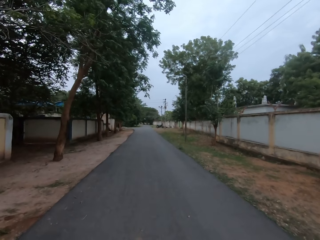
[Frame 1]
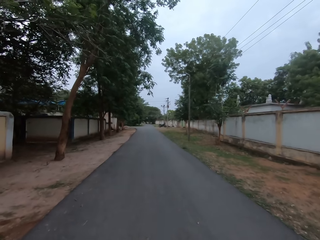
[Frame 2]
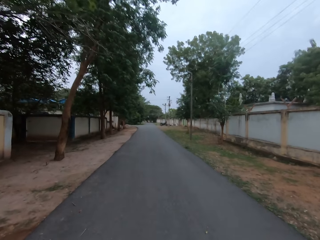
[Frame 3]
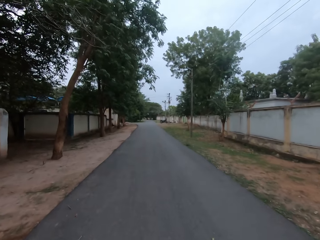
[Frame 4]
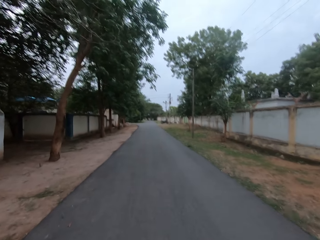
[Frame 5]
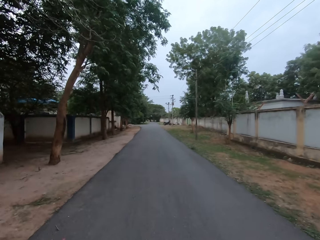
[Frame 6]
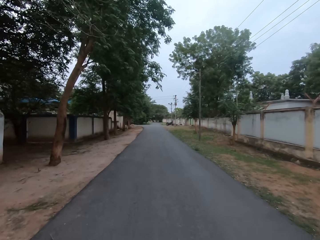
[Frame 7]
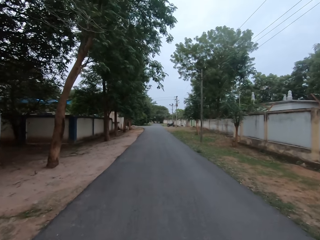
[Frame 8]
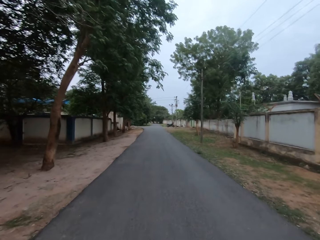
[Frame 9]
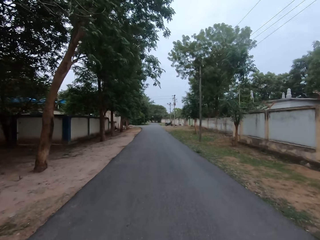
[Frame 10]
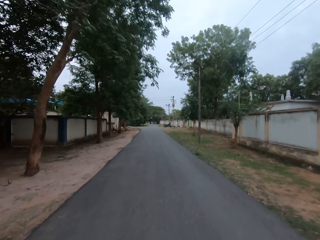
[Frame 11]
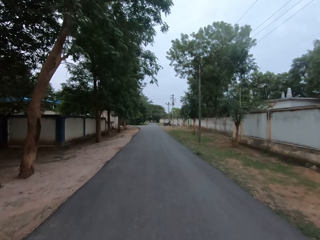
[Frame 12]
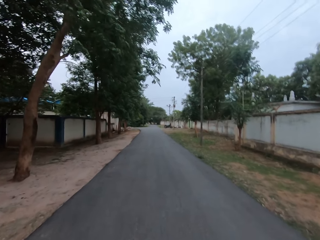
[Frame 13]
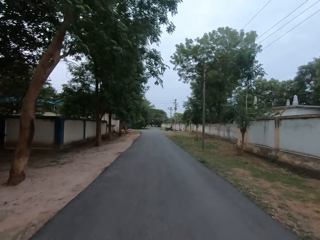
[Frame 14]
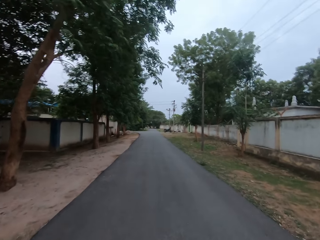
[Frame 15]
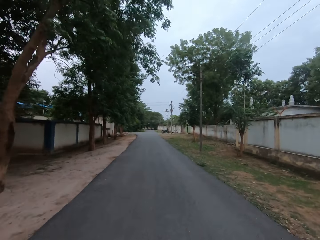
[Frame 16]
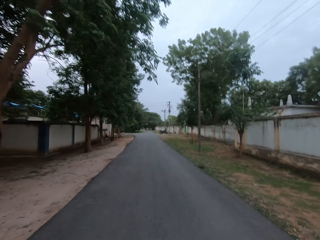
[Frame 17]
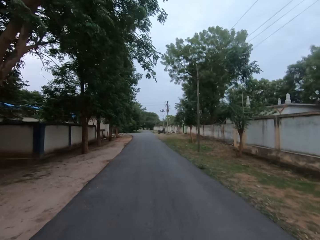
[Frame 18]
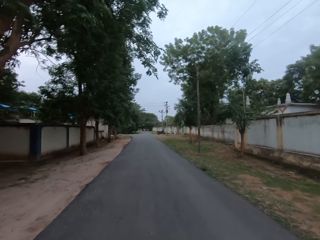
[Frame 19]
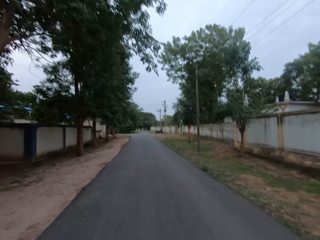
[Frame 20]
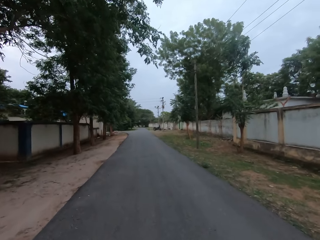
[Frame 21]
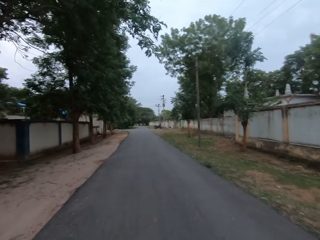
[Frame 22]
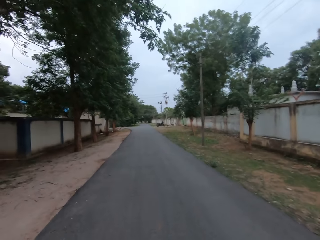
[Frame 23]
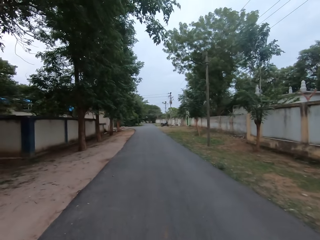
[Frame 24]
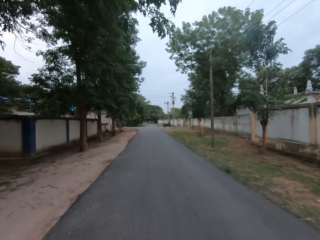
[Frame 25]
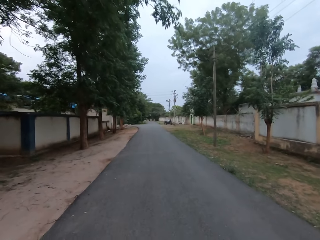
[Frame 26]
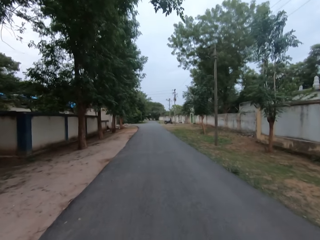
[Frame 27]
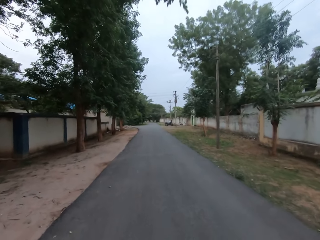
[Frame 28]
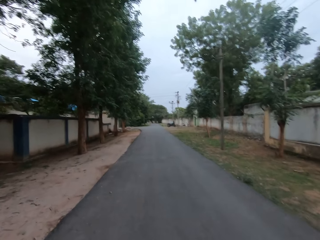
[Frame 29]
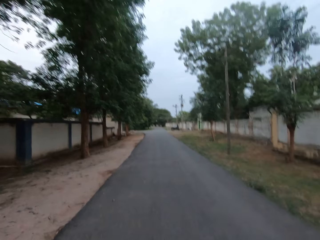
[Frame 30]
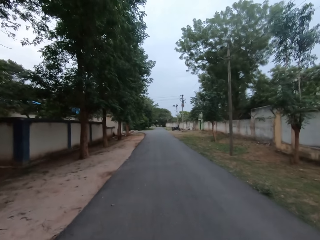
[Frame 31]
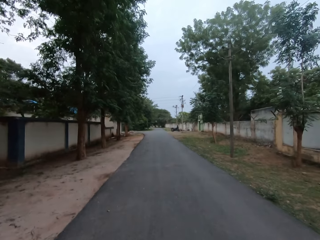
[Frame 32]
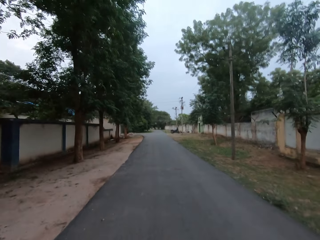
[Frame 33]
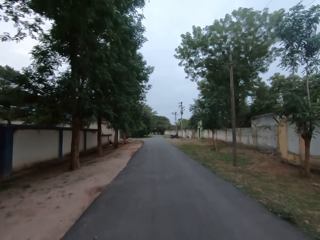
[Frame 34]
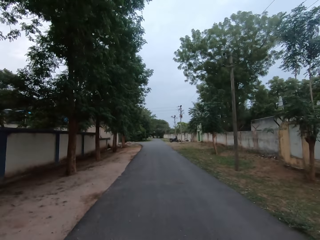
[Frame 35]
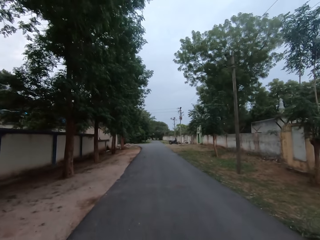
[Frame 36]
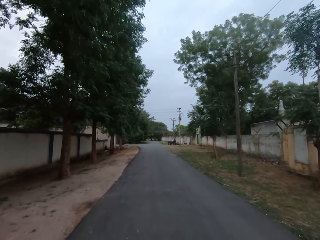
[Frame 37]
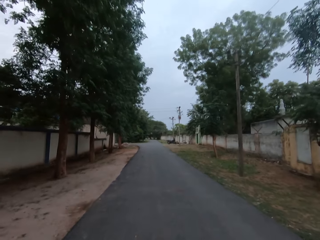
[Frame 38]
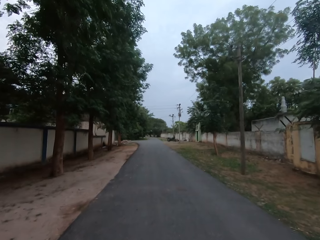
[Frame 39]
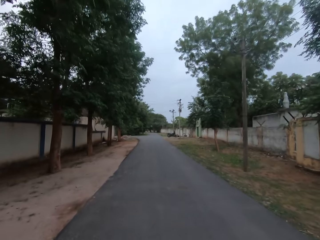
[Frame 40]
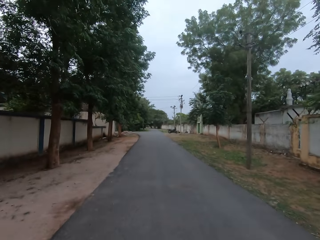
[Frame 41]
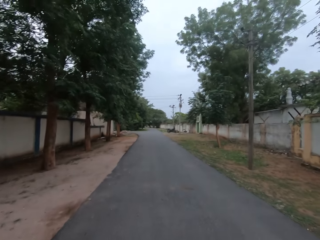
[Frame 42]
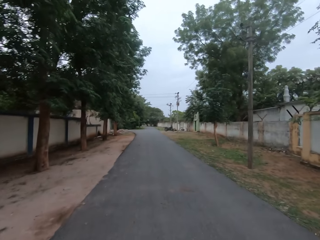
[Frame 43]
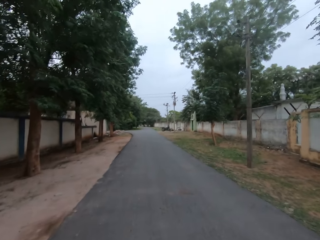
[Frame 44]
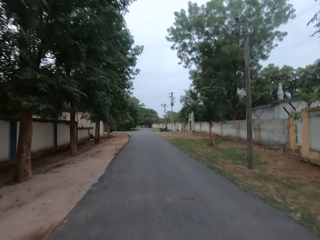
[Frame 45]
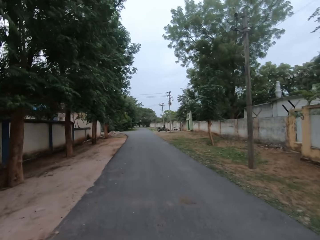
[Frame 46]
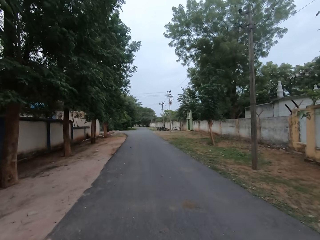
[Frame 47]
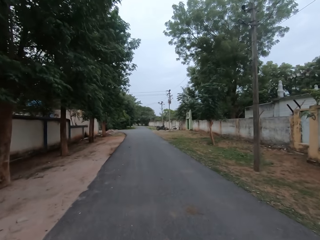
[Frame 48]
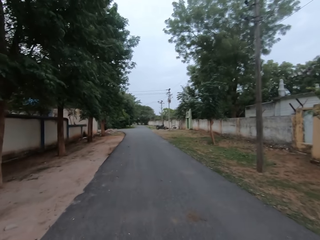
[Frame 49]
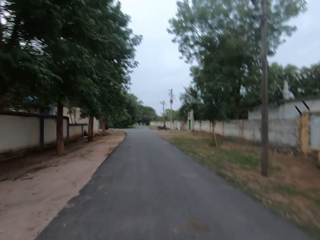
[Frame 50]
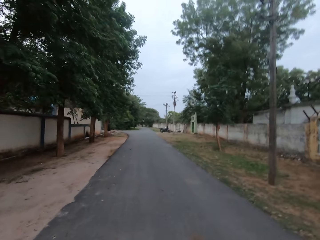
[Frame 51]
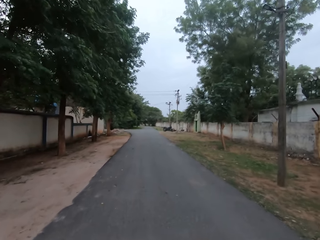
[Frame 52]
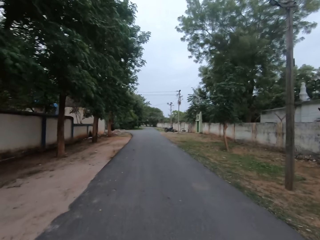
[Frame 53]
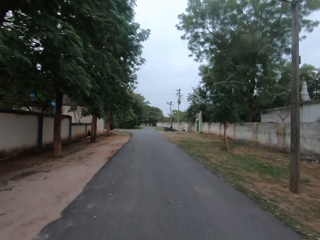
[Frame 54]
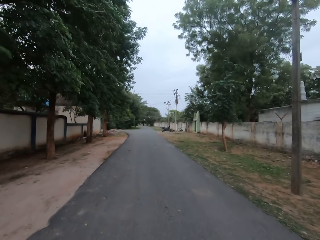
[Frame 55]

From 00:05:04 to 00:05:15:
A lady talks to the camera wearer on the phone. The camera wearer speaks to the lady on the phone. The lady talks to the camera wearer on the phone. The camera wearer speaks to the lady on the phone.

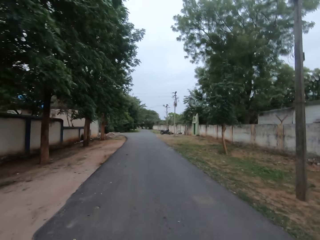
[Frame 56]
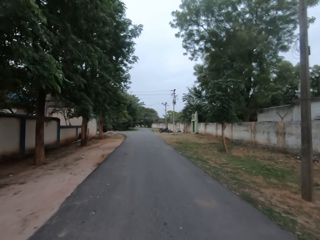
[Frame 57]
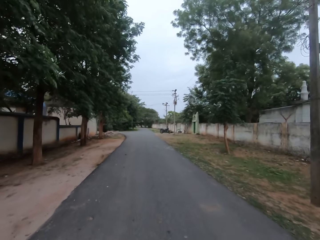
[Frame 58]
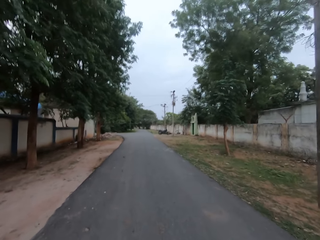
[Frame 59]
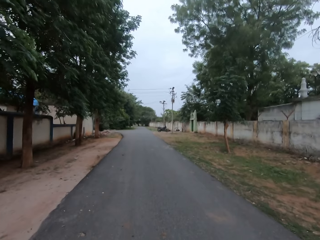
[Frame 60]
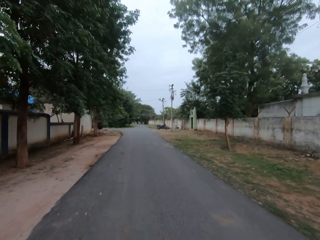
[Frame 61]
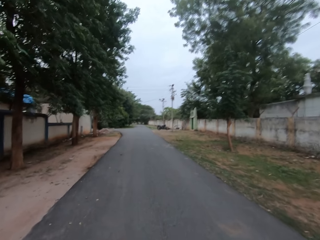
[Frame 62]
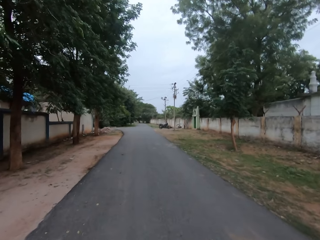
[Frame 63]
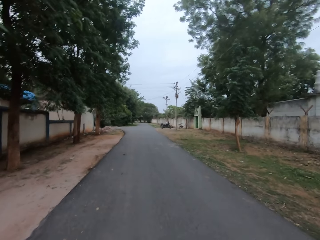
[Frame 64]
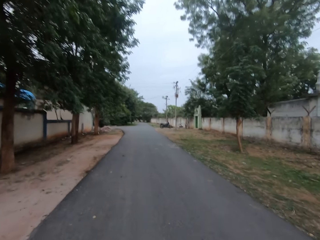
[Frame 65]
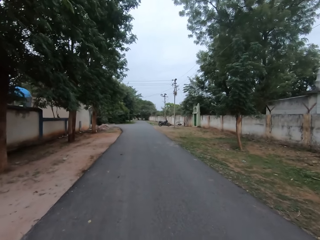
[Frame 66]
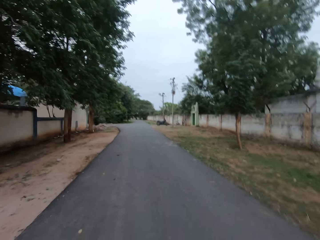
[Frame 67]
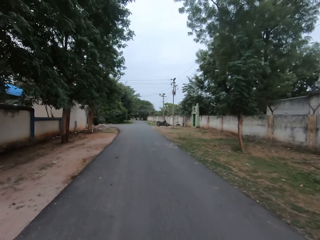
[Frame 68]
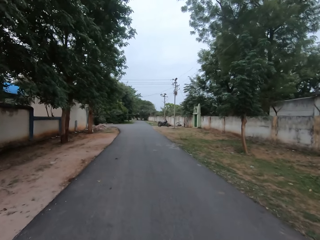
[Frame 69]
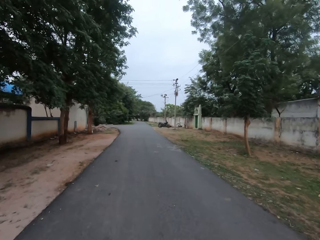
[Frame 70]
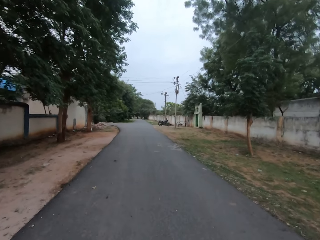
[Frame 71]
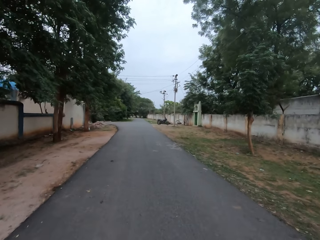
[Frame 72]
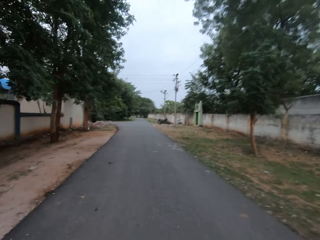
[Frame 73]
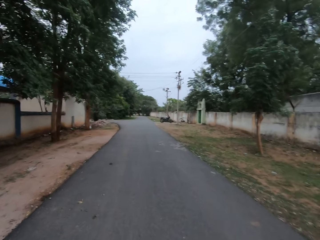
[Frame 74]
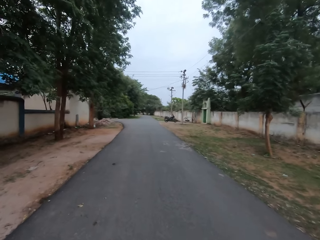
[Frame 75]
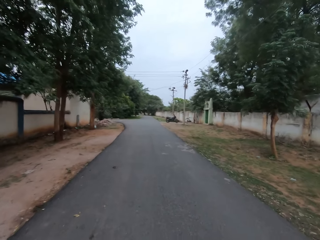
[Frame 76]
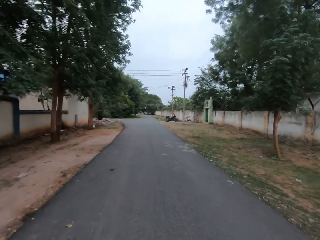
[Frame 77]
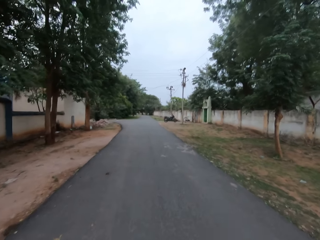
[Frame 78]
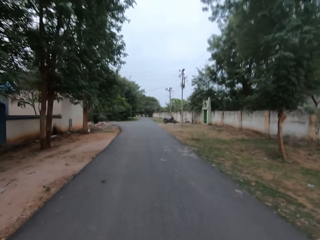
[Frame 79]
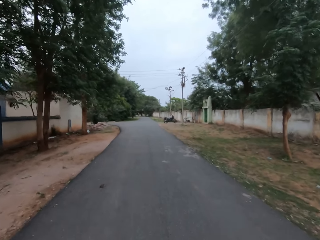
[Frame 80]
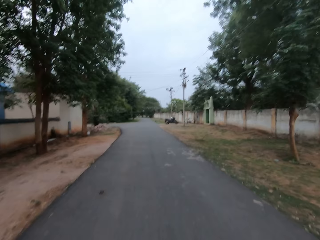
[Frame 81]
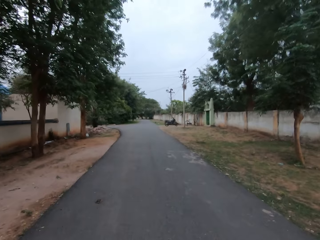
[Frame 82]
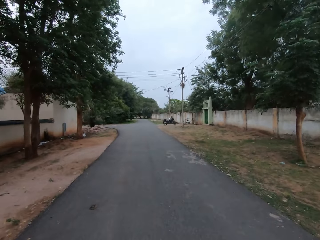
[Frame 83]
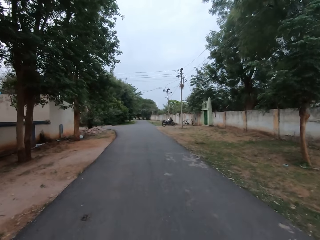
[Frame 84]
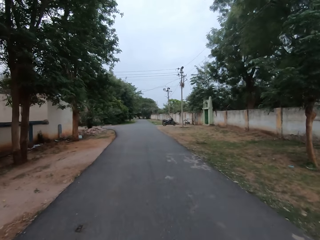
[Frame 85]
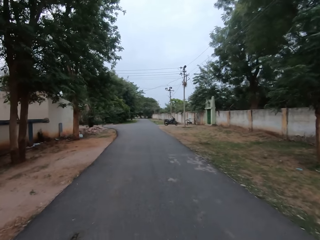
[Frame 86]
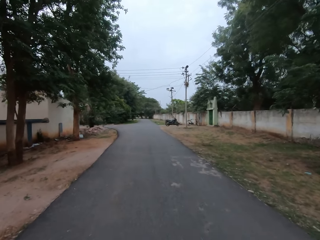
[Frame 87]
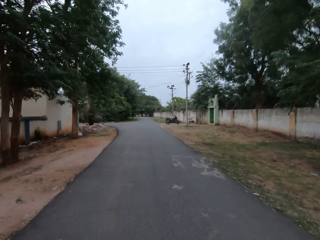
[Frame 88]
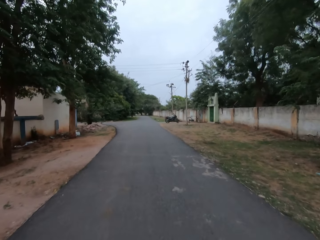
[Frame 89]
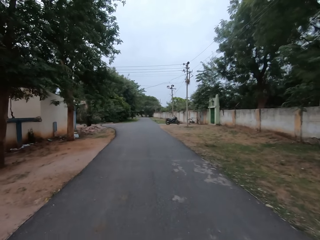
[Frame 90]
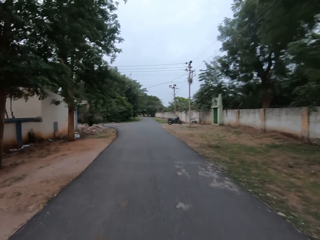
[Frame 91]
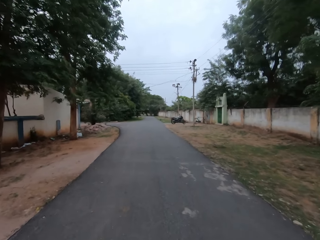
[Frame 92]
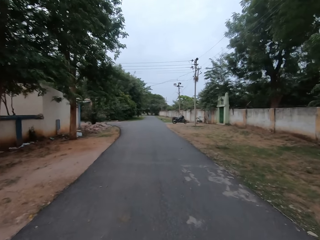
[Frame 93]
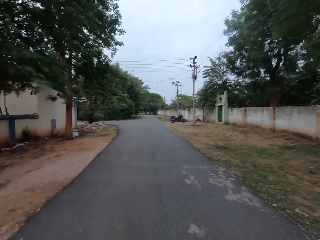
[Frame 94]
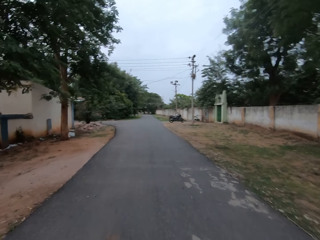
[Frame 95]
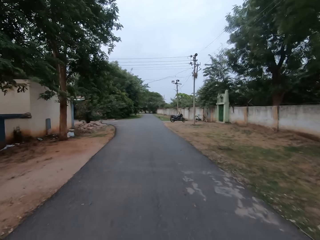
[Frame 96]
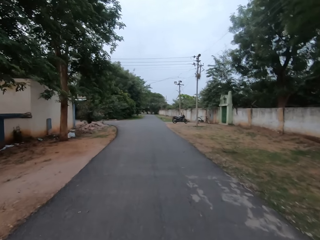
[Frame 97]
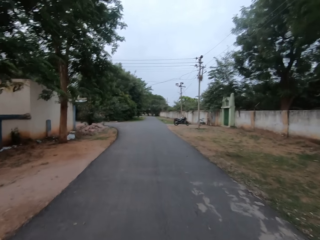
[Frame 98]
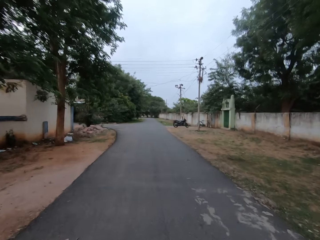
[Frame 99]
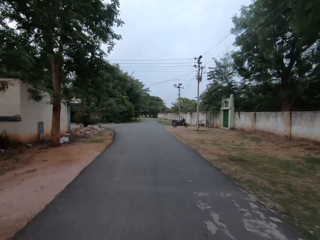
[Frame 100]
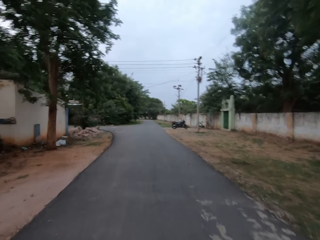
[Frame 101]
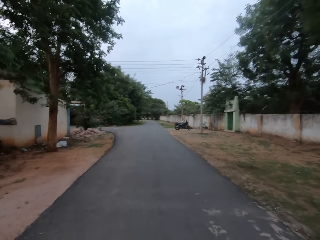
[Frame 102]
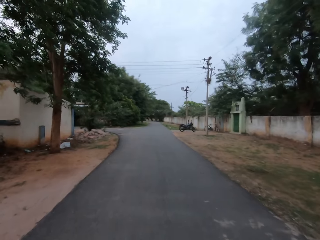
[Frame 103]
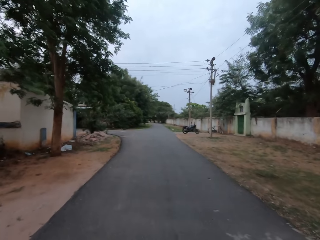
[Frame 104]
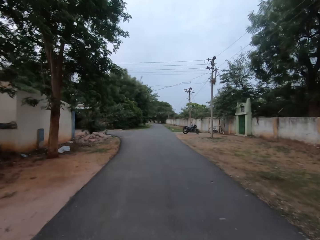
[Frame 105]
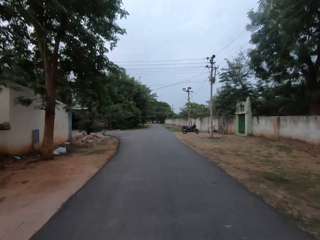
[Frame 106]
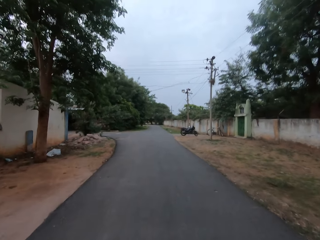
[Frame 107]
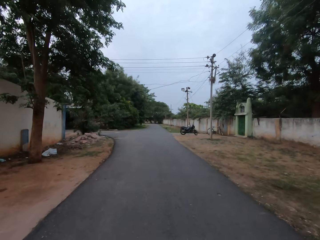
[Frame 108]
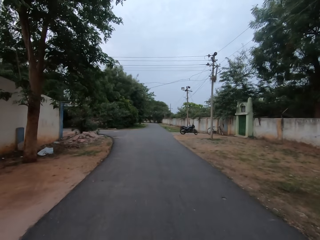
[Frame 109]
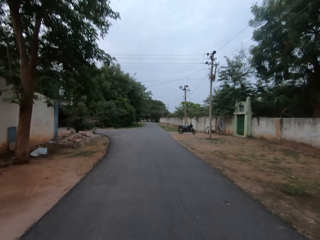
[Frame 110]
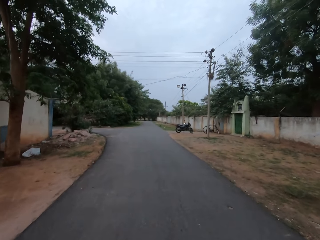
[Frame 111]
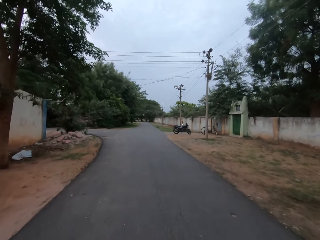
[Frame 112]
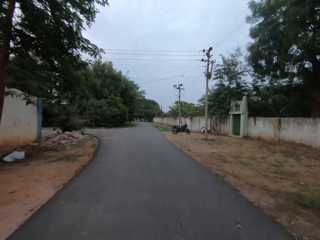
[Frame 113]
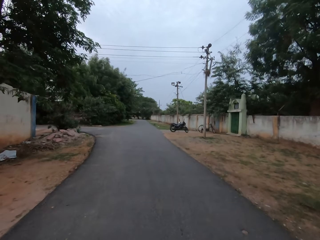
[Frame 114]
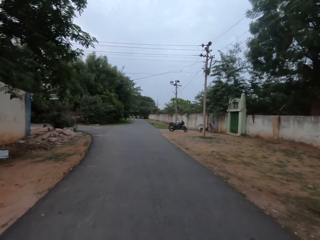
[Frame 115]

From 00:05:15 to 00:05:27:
A lady talks to the camera wearer on the phone. The camera wearer speaks to the lady on the phone.
